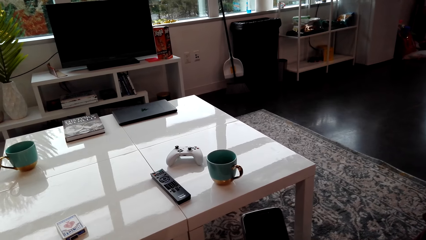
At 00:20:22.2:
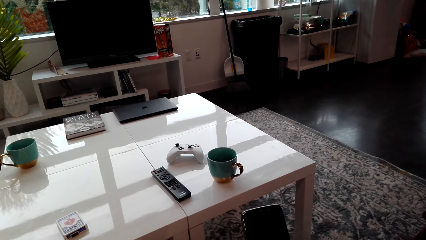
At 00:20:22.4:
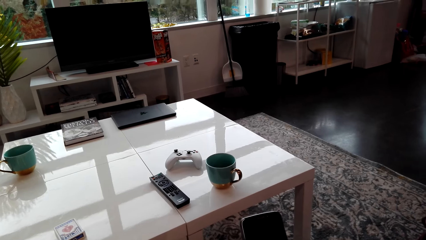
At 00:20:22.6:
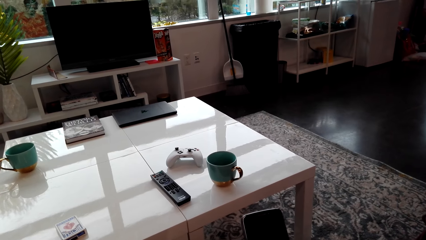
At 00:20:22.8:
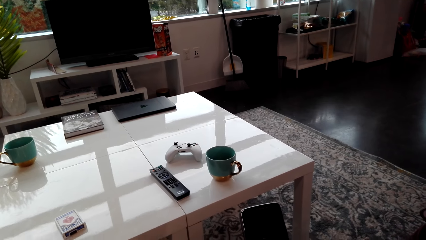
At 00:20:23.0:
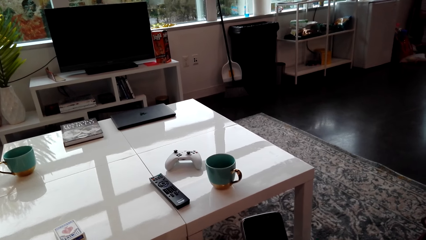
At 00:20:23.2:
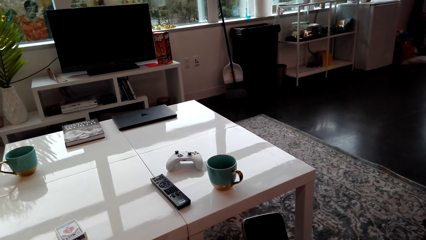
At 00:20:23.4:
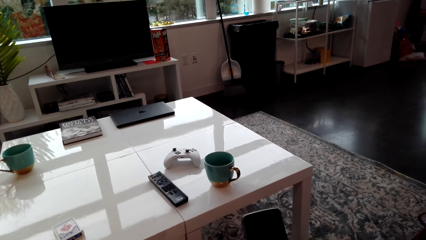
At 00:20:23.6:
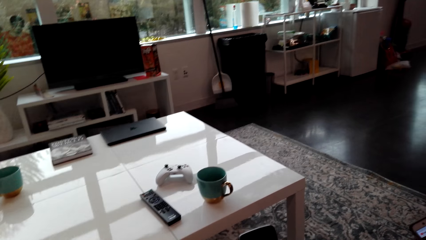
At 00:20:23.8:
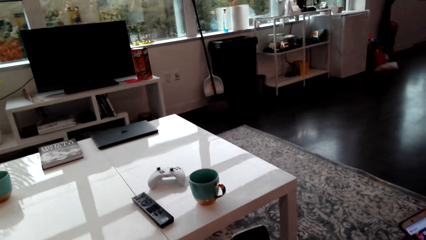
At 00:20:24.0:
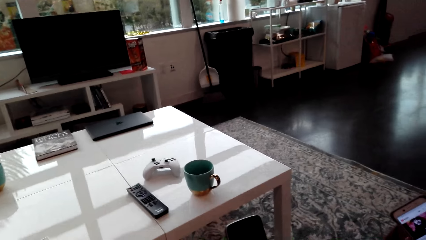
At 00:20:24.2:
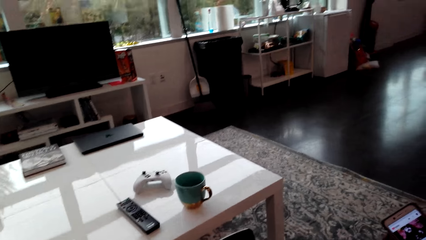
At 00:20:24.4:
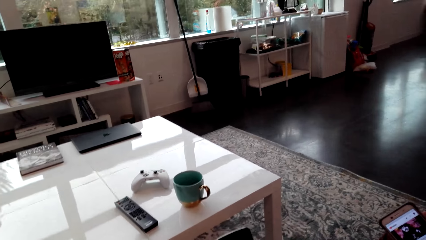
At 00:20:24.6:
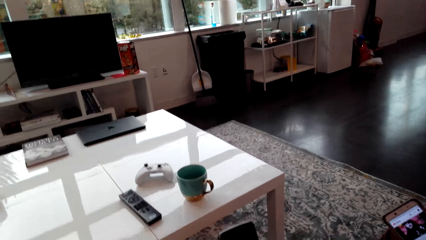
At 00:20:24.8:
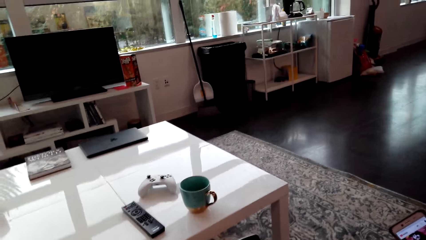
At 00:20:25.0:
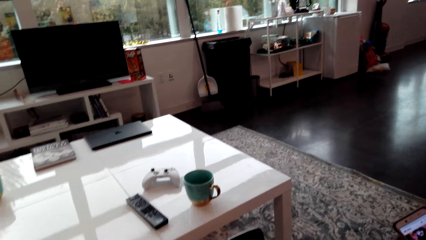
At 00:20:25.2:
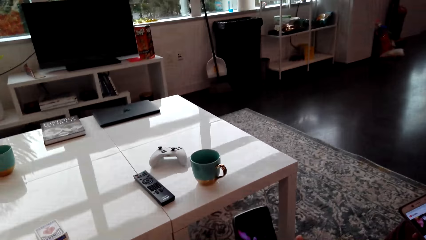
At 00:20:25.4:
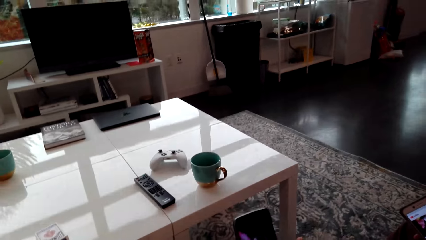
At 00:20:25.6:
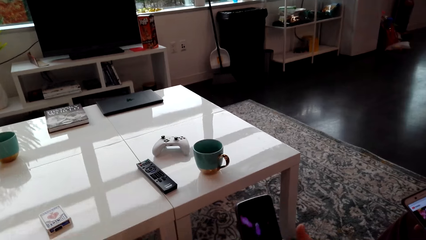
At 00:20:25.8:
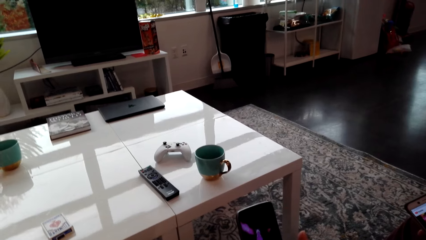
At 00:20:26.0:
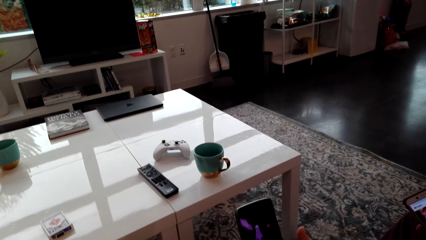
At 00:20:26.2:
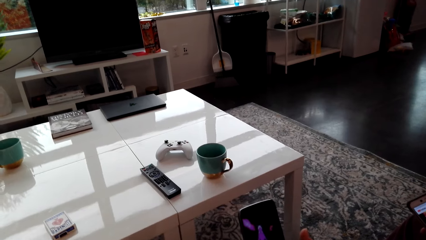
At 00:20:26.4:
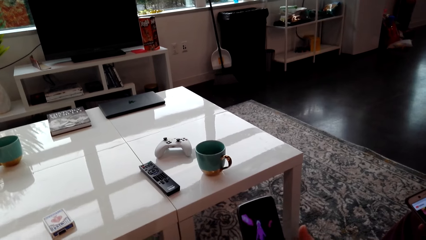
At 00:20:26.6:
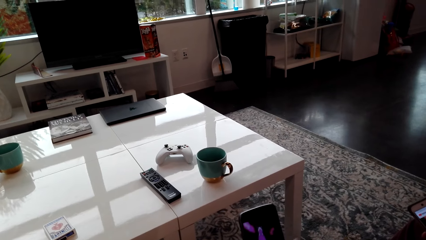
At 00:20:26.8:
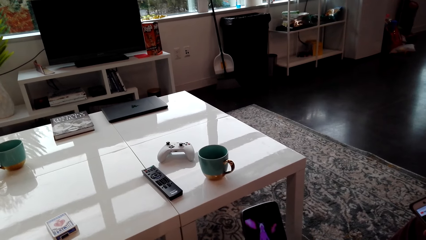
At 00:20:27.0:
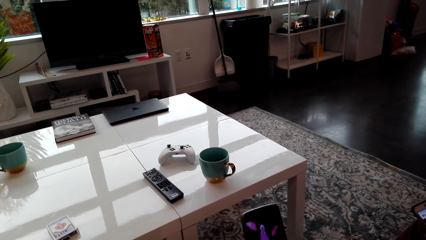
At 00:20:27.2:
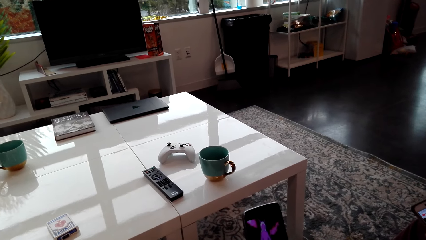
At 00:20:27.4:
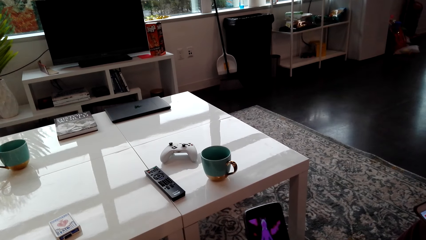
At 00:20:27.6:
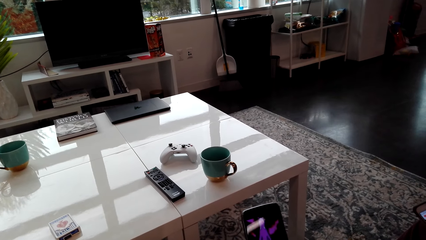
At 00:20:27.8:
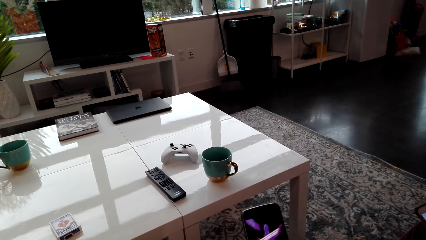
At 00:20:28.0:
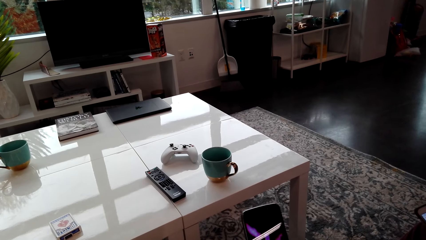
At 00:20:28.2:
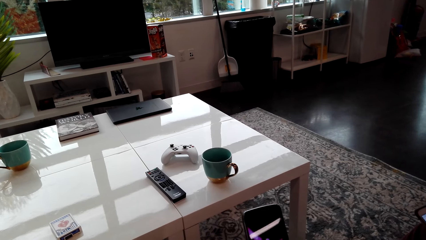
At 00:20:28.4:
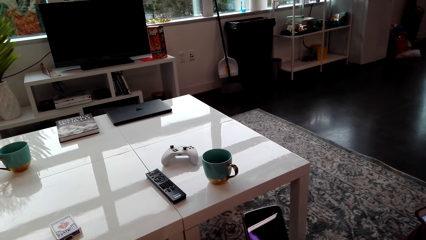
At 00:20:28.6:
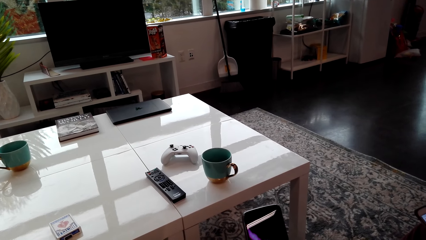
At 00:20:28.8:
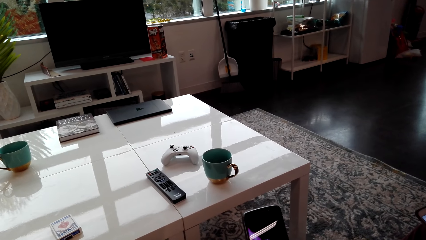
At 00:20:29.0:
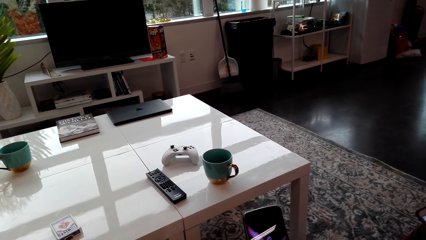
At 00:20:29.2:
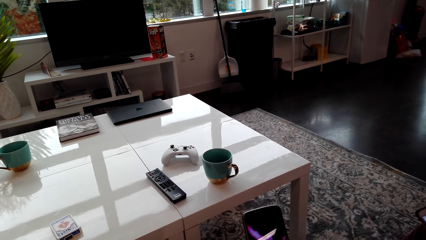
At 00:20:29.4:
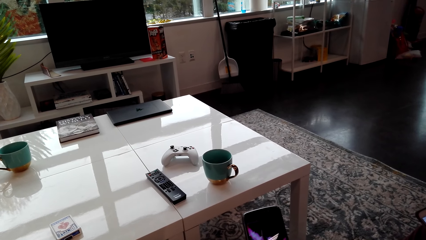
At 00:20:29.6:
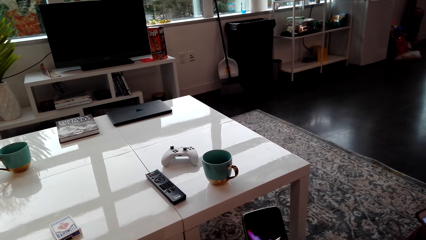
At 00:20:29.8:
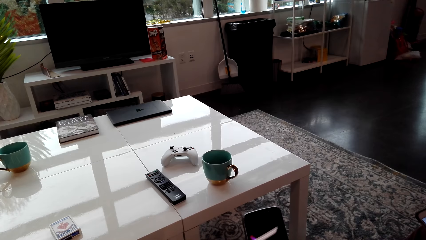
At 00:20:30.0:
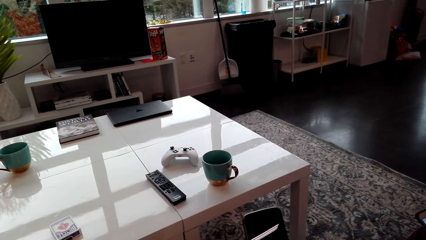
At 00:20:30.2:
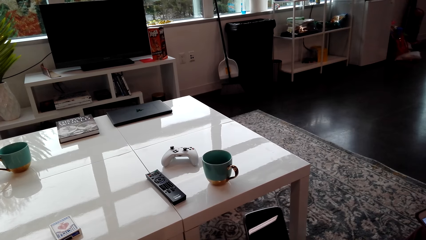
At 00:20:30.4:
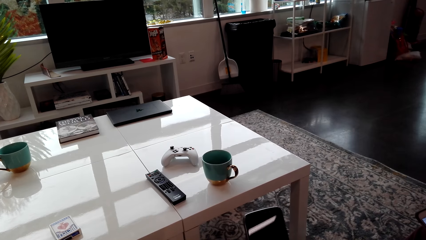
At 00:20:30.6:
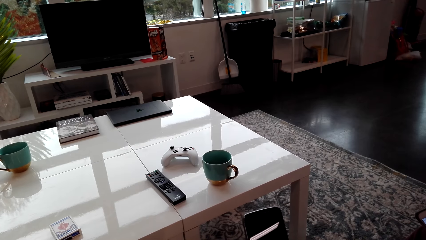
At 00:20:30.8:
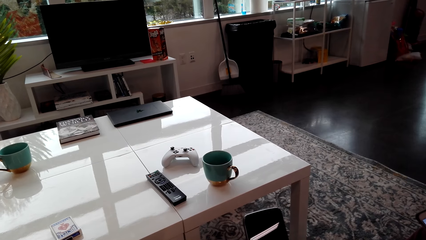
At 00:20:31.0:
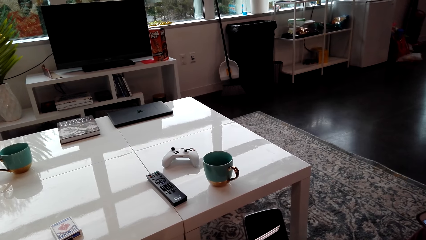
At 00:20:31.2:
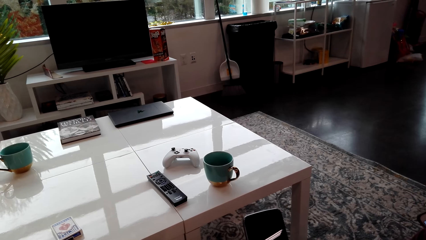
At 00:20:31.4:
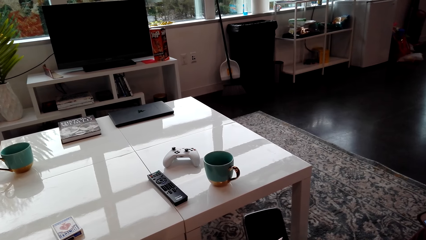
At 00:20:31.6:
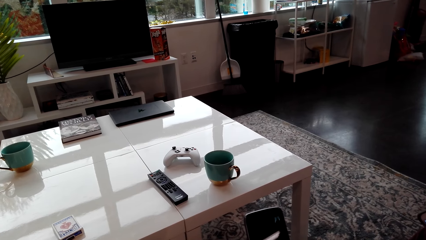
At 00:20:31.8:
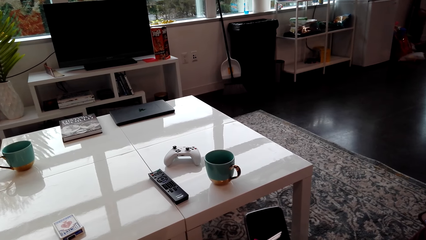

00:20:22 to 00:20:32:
The camera wearer watches the video on the phone.

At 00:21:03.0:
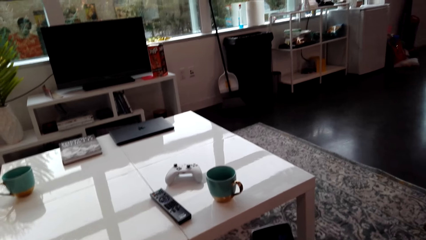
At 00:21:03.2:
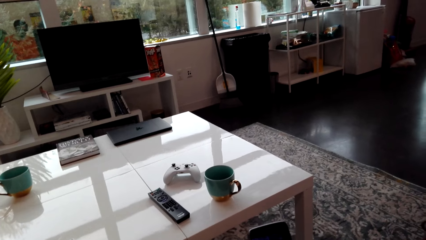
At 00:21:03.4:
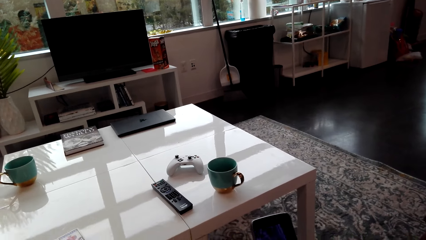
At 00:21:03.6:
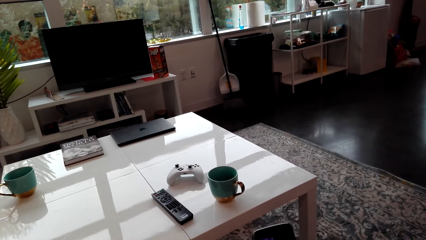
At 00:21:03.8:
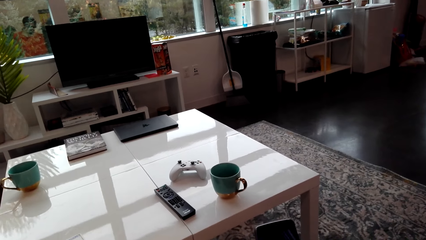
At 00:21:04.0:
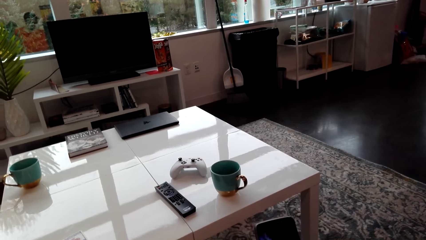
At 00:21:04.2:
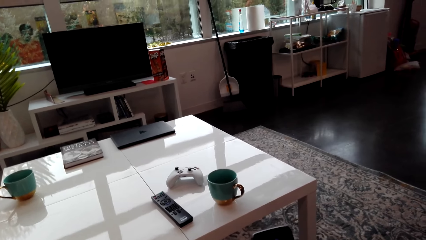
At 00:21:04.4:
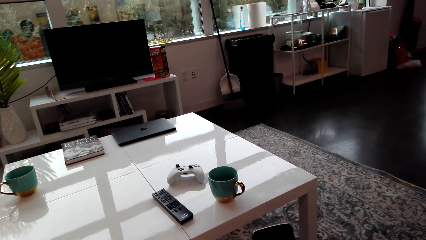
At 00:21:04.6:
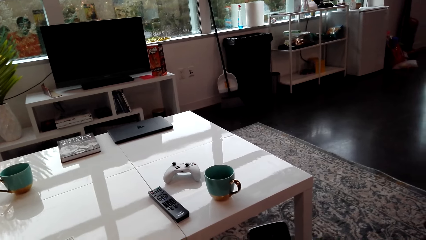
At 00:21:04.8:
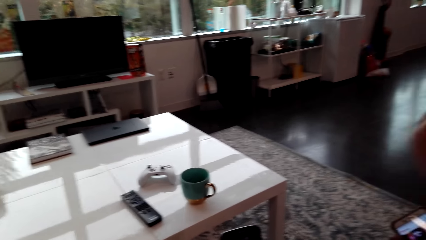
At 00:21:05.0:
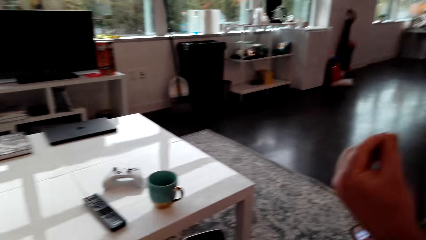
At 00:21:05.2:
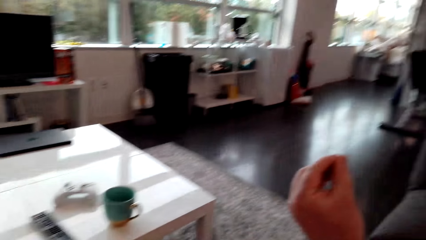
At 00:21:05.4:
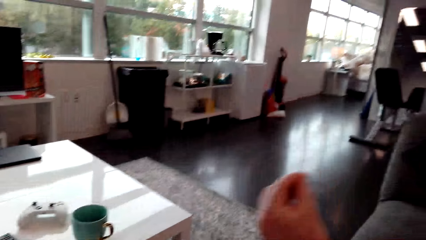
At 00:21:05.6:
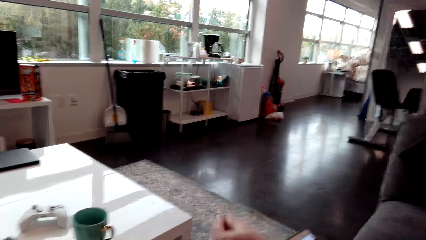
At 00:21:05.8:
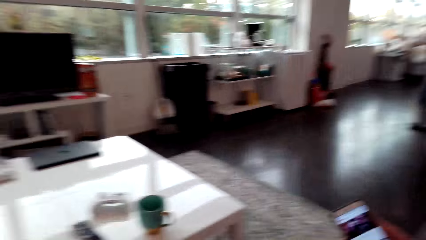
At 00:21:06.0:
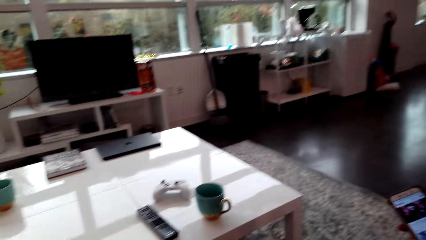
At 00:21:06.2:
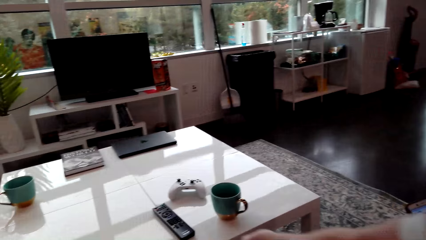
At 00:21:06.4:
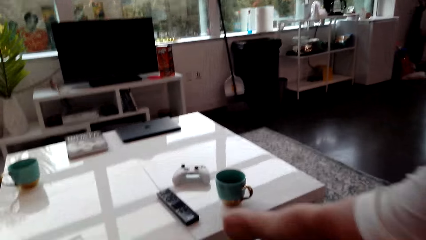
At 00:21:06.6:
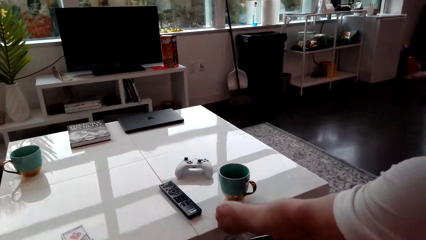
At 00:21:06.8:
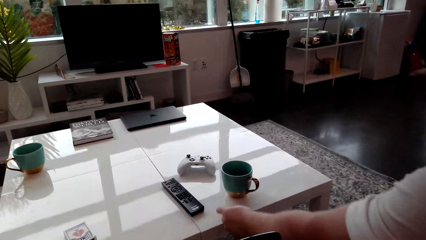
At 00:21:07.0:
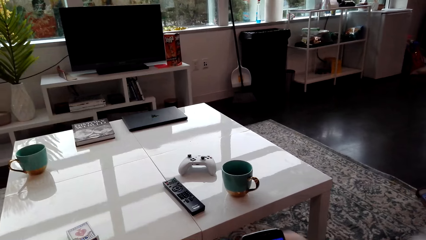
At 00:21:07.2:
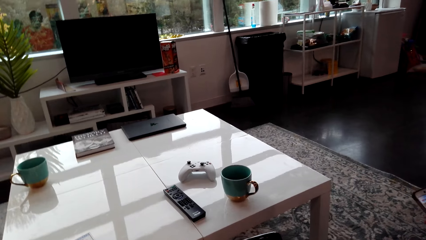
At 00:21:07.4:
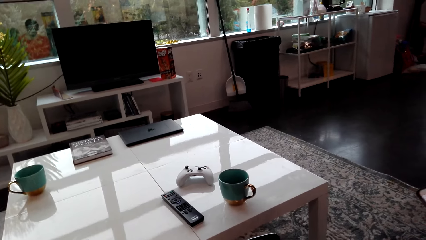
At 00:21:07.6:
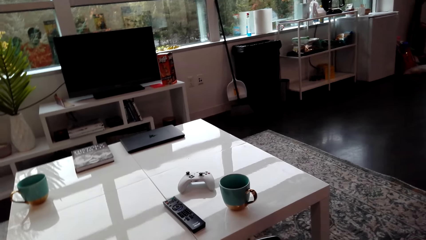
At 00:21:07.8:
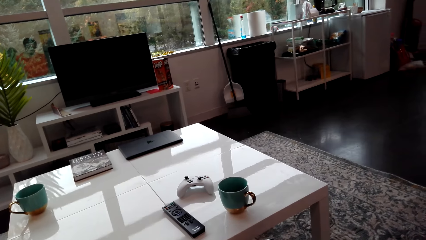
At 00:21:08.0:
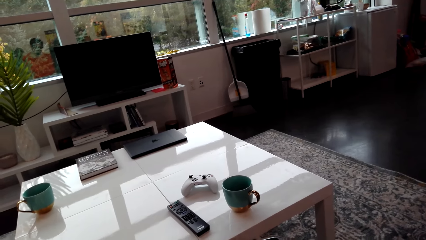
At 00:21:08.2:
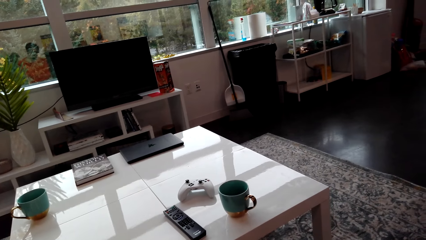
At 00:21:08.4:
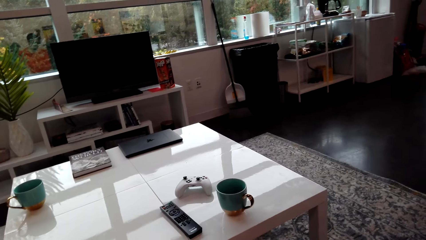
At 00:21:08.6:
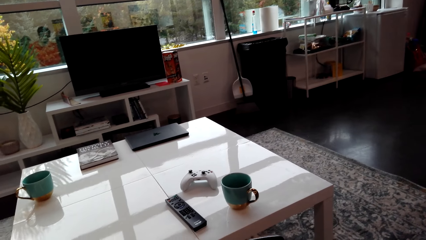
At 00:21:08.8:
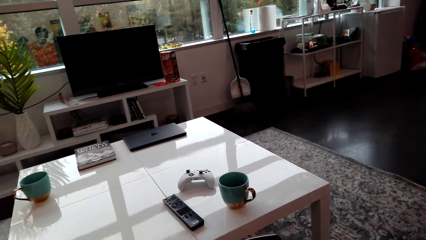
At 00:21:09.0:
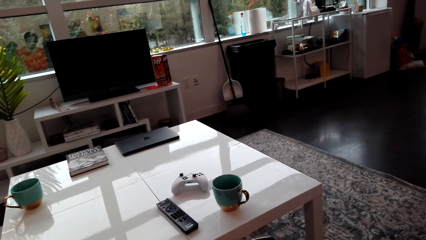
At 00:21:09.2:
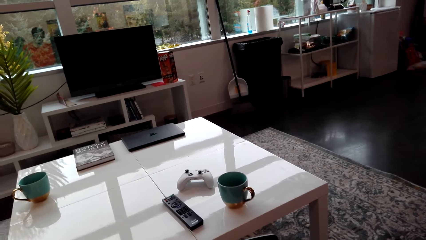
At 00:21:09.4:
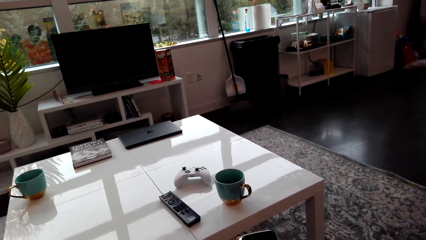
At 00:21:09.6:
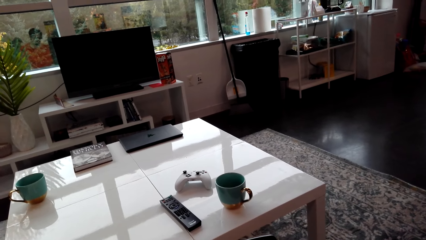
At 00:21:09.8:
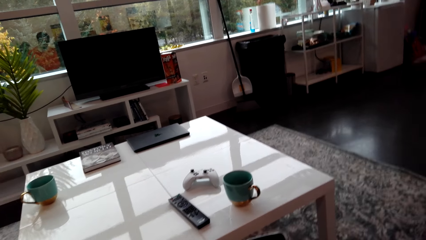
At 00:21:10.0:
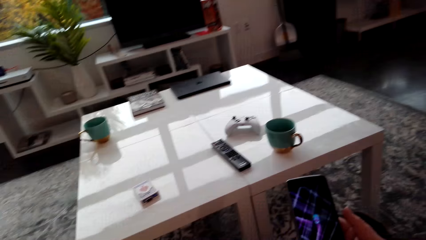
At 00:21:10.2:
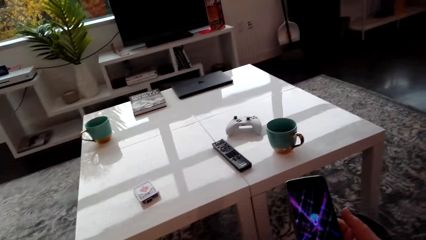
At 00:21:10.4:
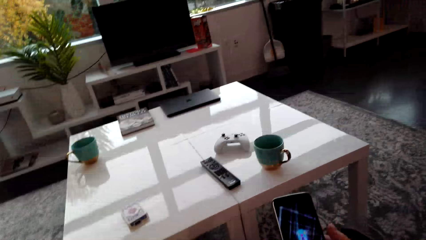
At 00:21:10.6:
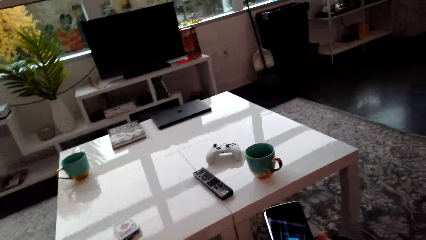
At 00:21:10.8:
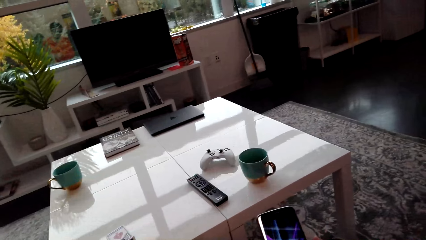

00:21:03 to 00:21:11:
The camera wearer looks around the house. A person touches the table. The person puts something on the table. The camera wearer watches the video on the phone.
